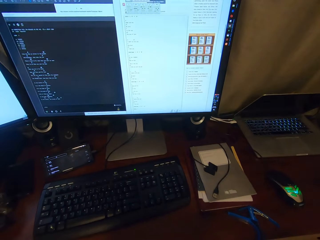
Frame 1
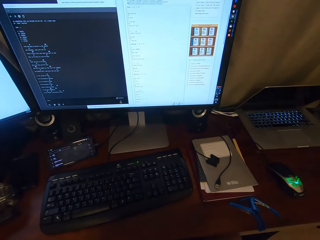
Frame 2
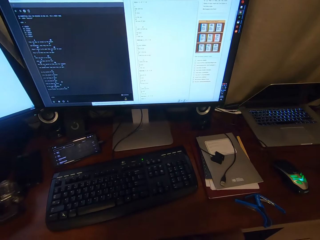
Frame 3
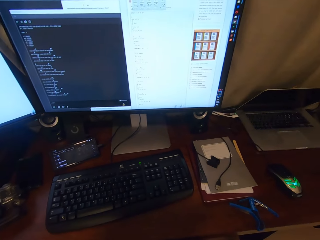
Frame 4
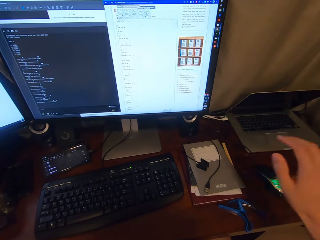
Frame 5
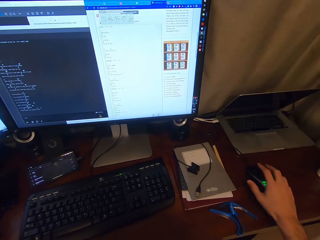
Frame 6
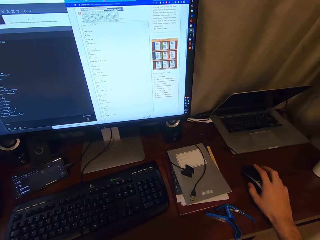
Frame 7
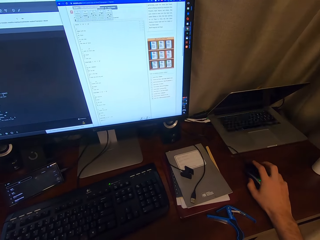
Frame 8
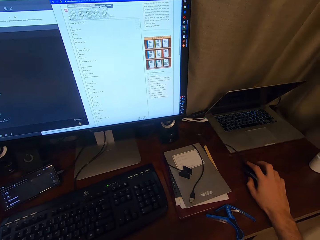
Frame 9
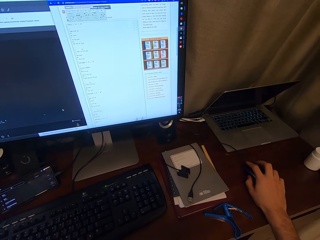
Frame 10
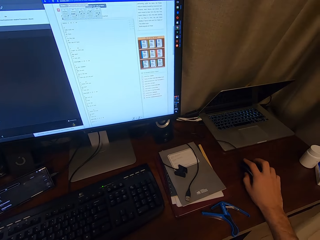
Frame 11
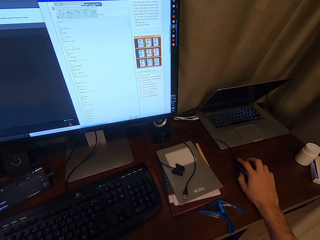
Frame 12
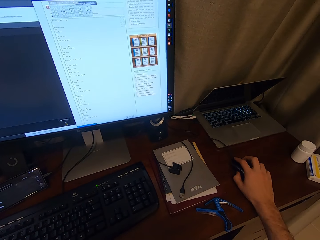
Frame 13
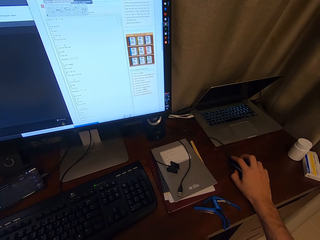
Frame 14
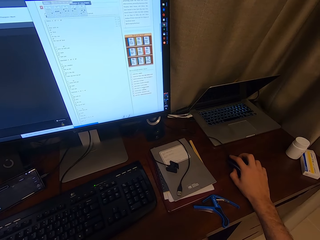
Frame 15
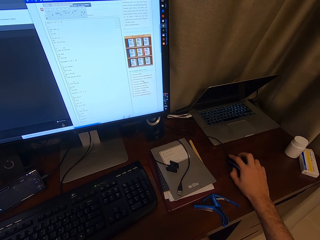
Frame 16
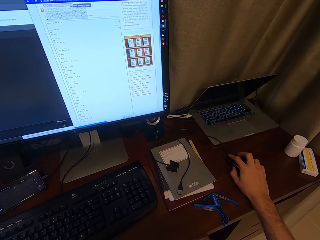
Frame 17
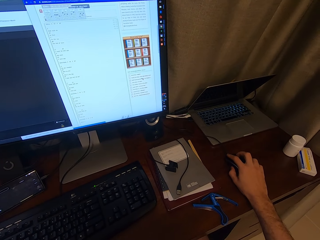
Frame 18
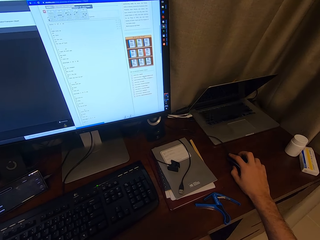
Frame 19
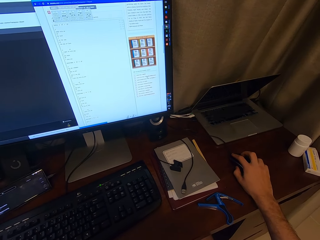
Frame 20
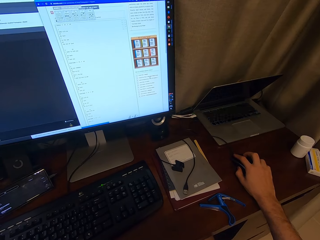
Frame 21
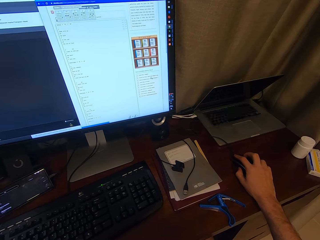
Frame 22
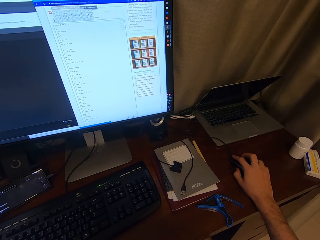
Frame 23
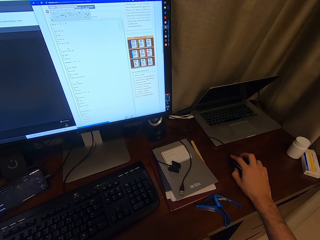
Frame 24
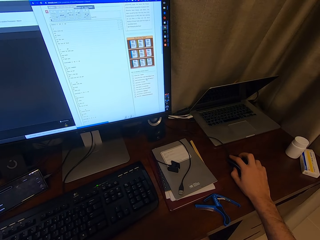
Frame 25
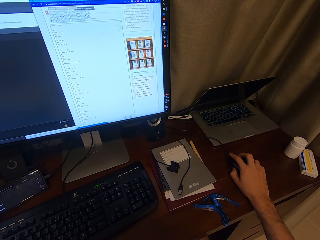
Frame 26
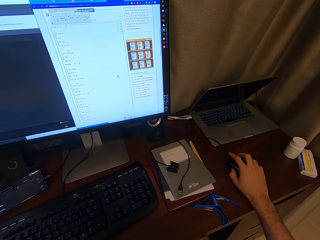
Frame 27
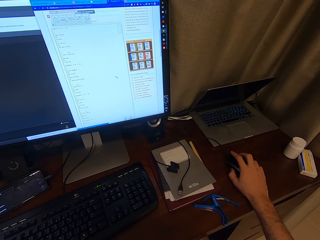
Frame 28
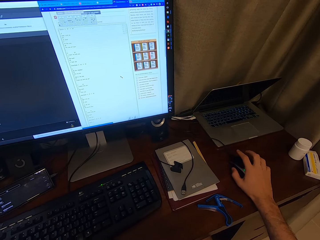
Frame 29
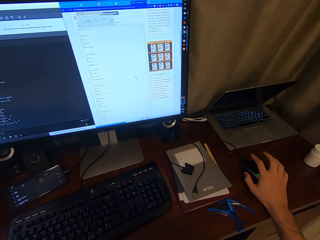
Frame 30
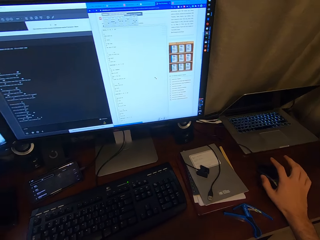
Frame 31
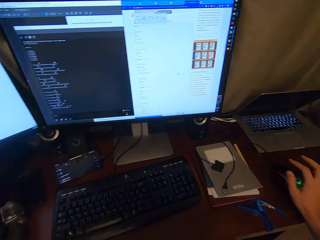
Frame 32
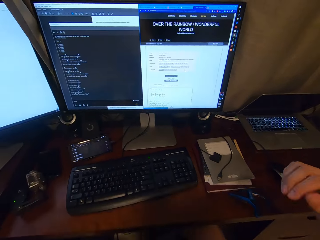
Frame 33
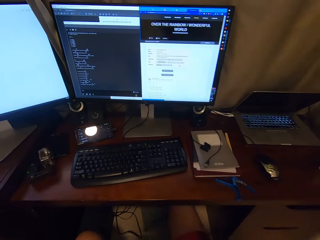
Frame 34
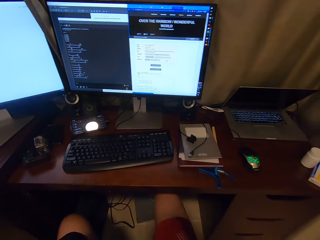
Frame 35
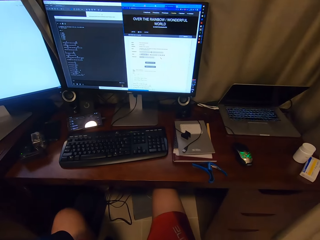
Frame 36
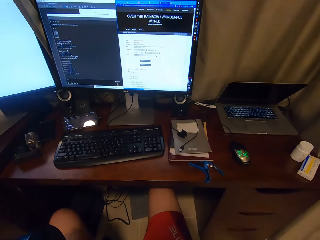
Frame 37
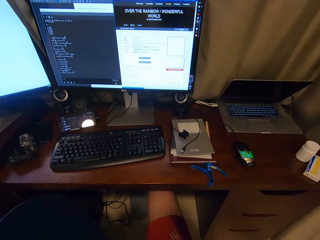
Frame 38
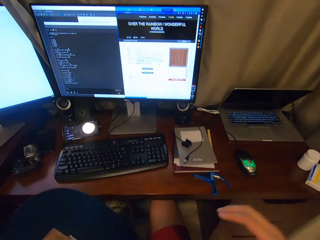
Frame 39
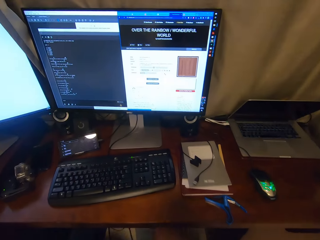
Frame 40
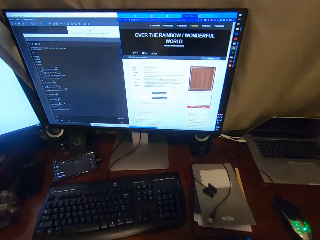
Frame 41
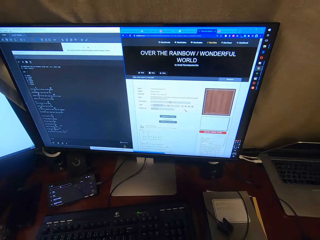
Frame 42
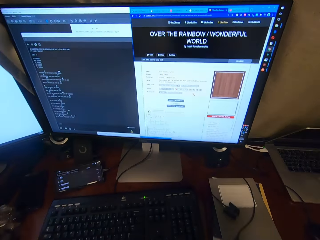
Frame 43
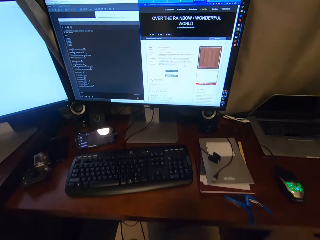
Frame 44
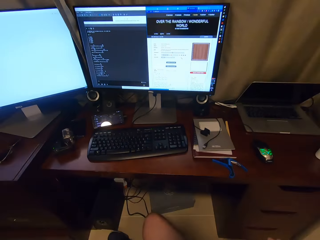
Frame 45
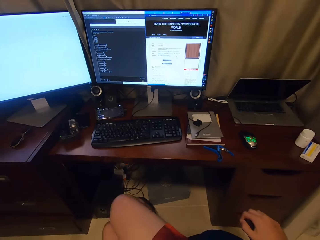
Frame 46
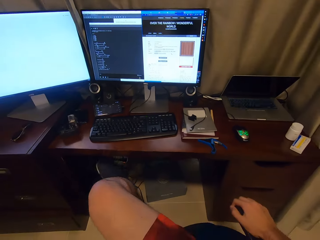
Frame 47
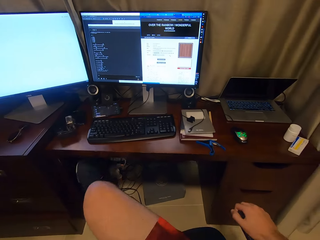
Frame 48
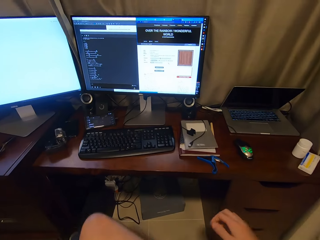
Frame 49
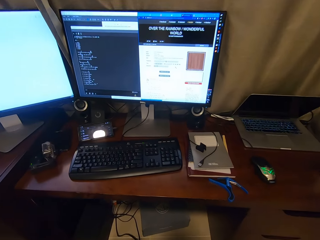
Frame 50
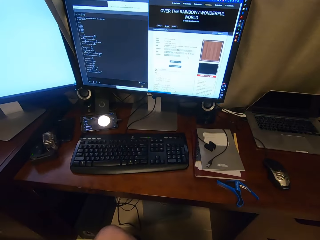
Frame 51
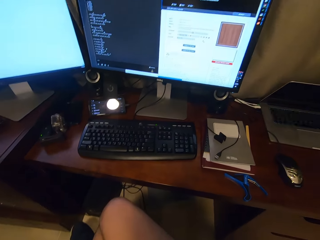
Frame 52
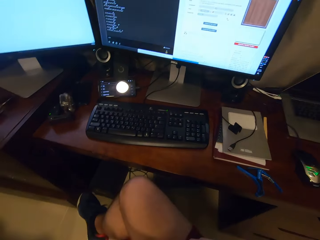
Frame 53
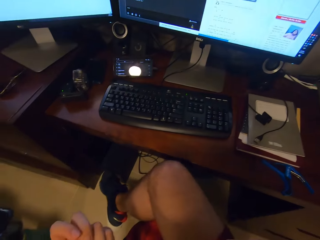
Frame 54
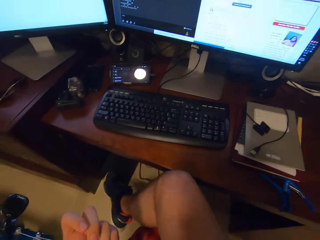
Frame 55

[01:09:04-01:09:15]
The camera wearer removes the hand from the mouse. He moves his hand over a table. He holds the mouse. He operates a desktop. He scrolls the mouse. He removes the hand from the mouse. He looks around a room. He adjusts himself on a chair.

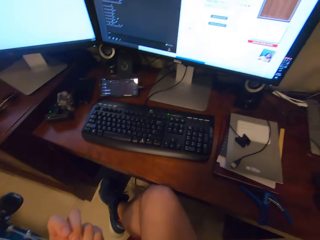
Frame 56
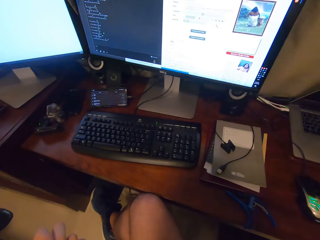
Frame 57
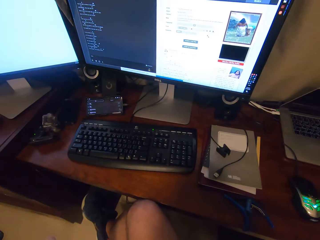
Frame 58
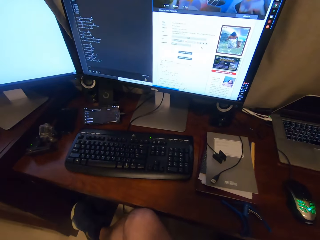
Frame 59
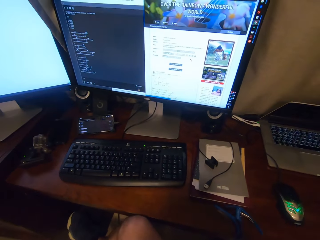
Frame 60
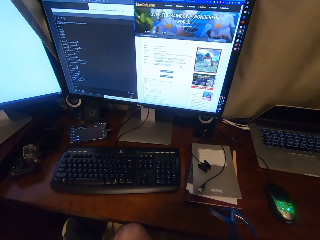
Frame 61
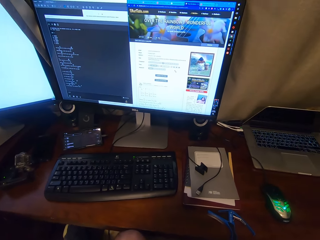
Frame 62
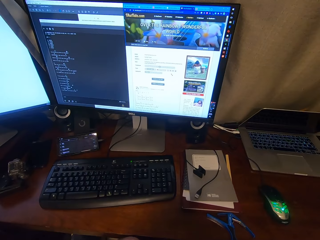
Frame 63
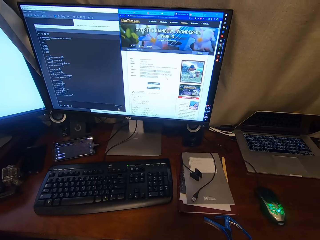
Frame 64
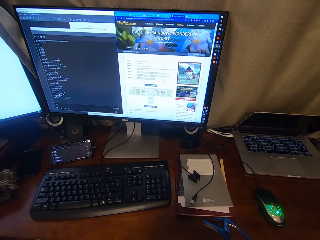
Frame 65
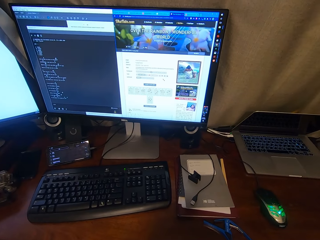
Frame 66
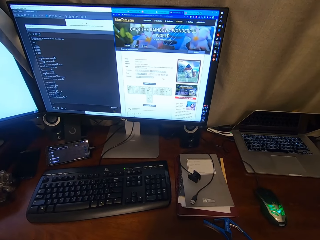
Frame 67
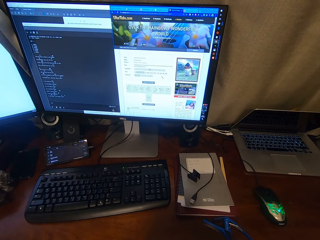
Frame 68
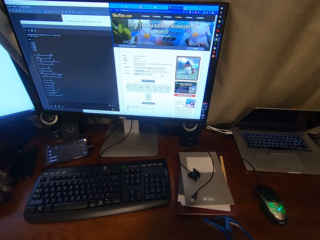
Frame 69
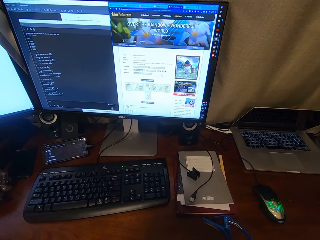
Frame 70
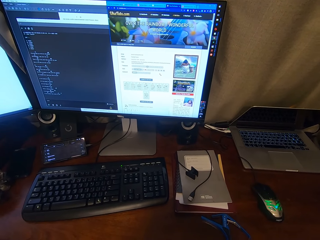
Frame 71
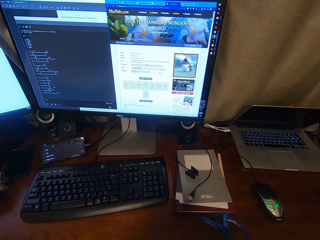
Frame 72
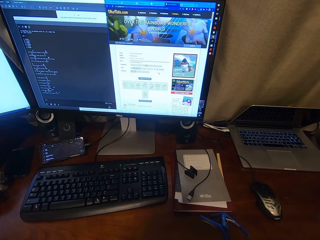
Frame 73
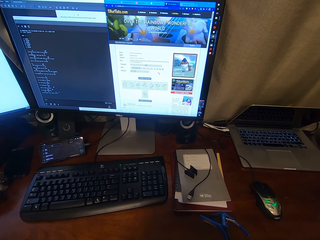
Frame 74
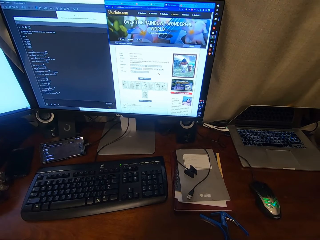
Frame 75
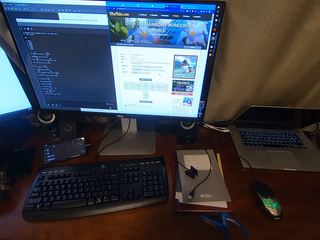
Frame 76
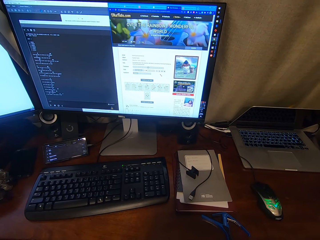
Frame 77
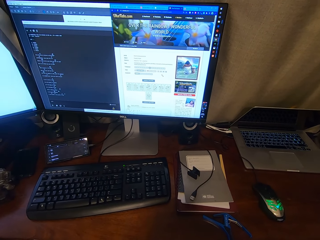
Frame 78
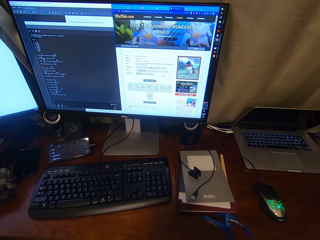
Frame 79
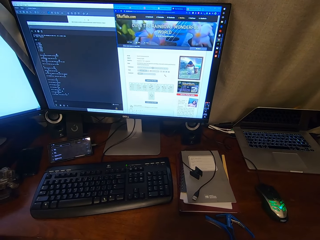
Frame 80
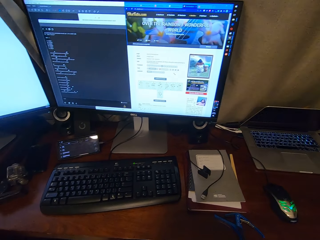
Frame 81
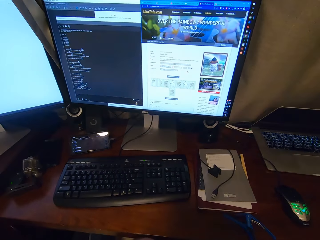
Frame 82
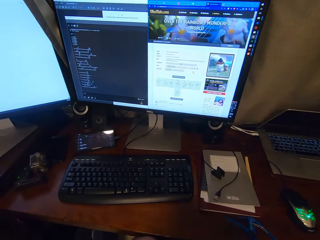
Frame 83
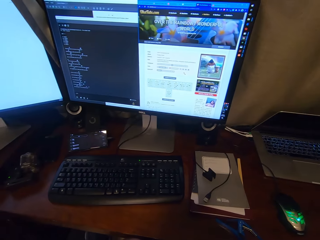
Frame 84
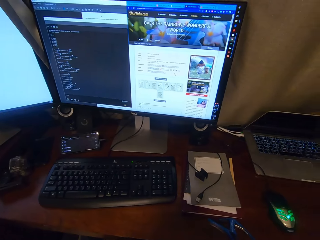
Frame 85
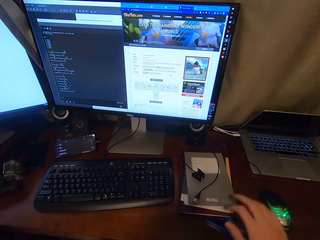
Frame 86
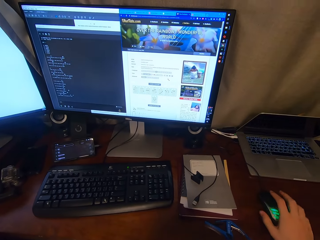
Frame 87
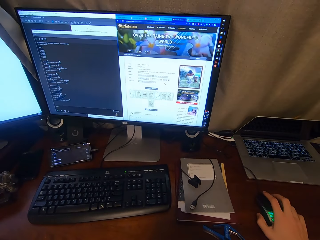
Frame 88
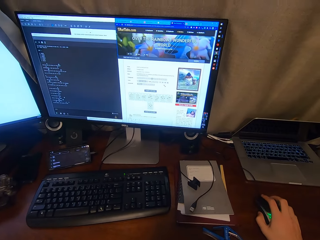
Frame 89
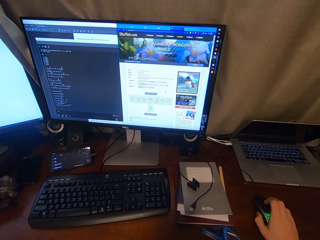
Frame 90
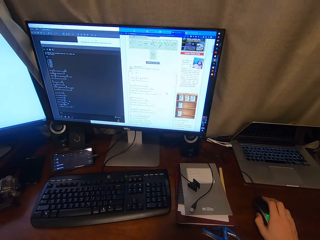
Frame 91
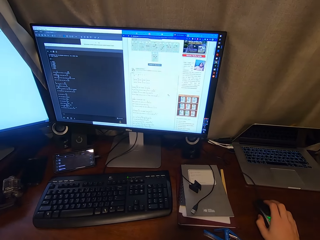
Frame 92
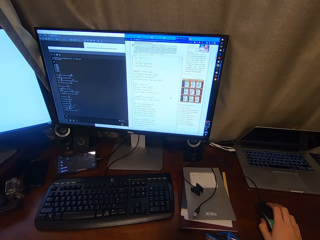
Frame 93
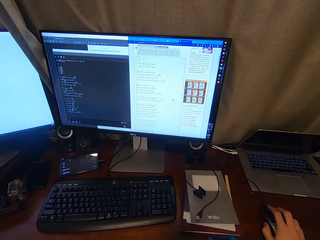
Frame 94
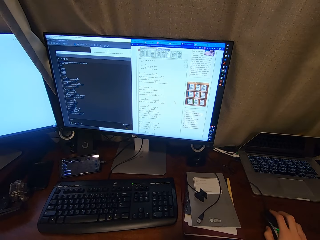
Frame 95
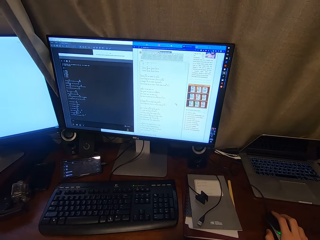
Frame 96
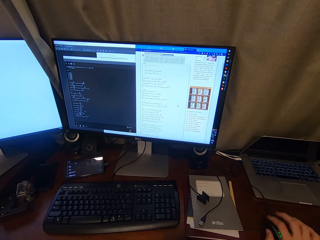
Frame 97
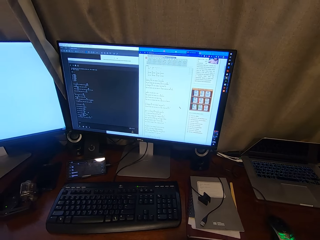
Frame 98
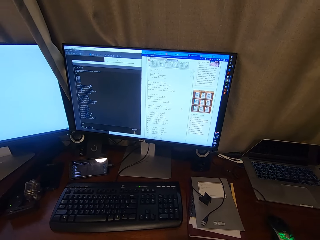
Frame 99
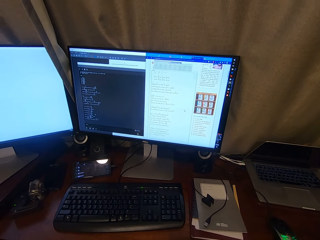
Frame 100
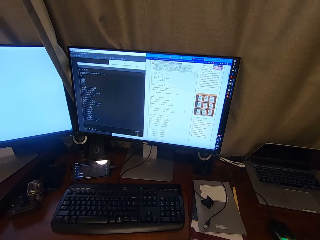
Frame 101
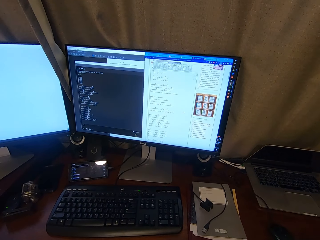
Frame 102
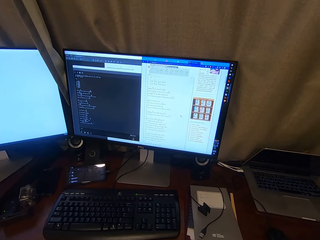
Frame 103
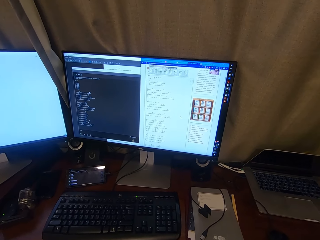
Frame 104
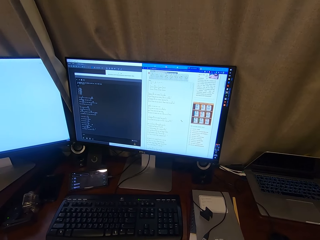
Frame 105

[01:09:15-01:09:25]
The camera wearer plays the guitar. They look around a room. They play the guitar. They scroll the mouse. They operate a desktop. They remove the hand from the mouse. They play the guitar.
